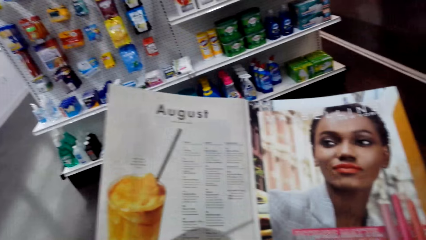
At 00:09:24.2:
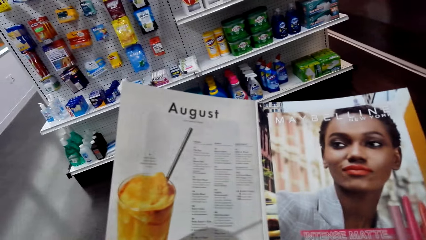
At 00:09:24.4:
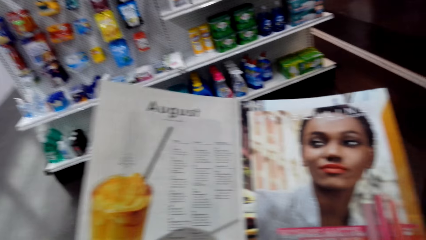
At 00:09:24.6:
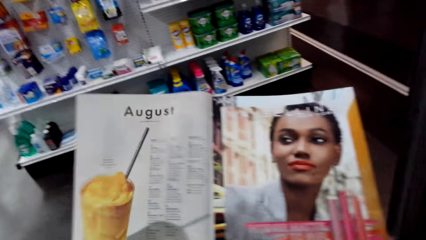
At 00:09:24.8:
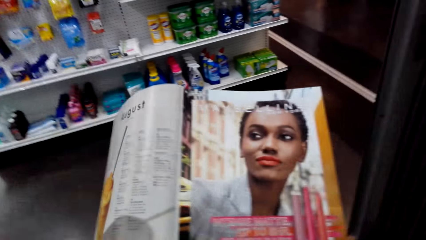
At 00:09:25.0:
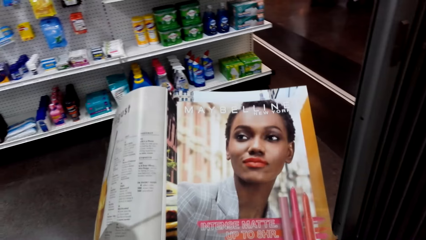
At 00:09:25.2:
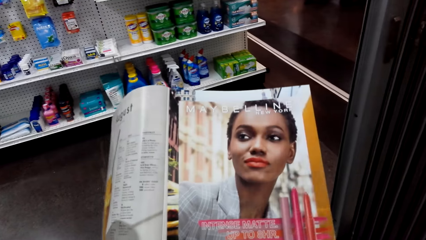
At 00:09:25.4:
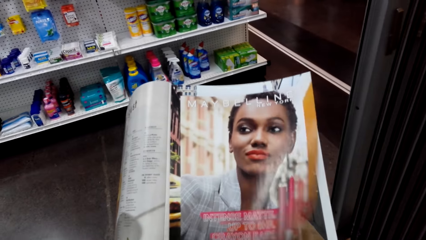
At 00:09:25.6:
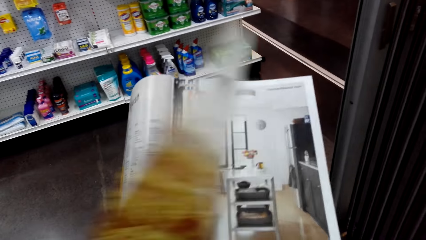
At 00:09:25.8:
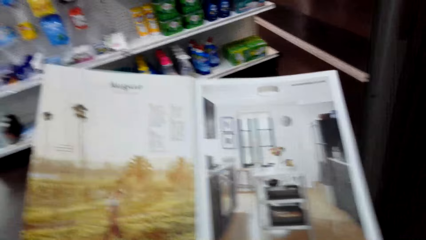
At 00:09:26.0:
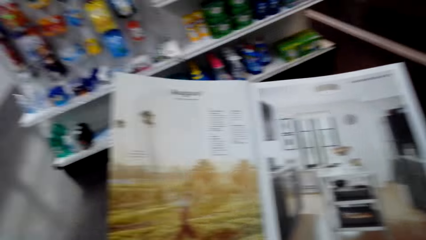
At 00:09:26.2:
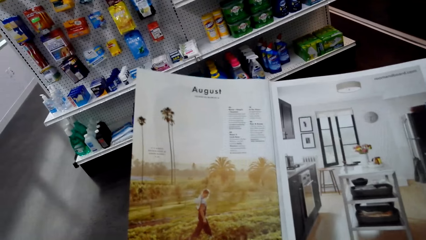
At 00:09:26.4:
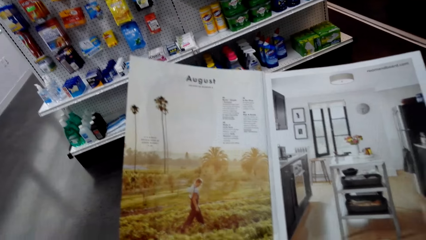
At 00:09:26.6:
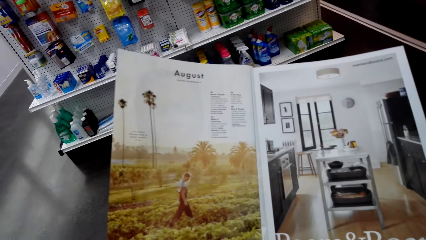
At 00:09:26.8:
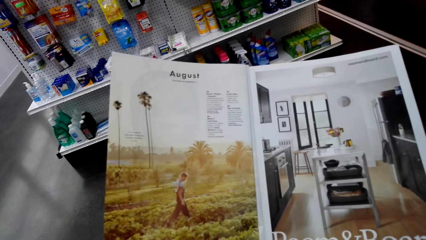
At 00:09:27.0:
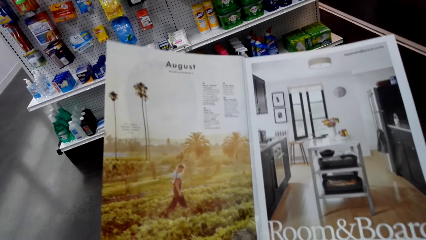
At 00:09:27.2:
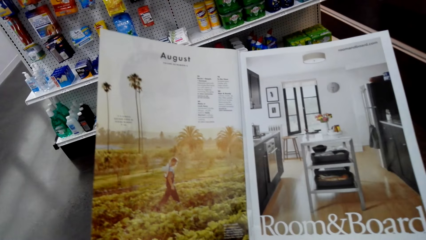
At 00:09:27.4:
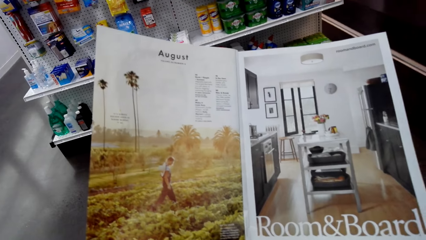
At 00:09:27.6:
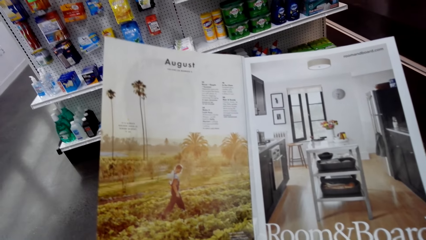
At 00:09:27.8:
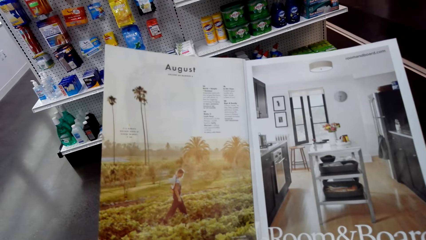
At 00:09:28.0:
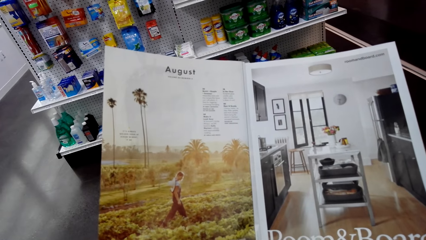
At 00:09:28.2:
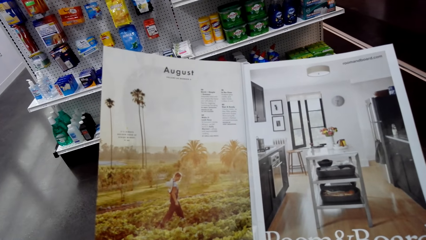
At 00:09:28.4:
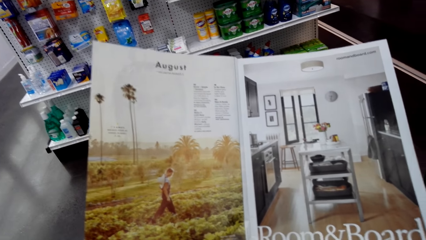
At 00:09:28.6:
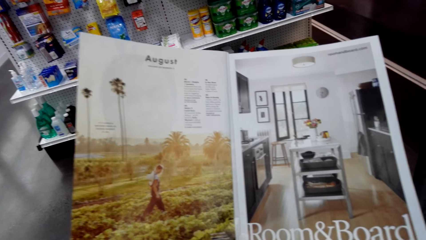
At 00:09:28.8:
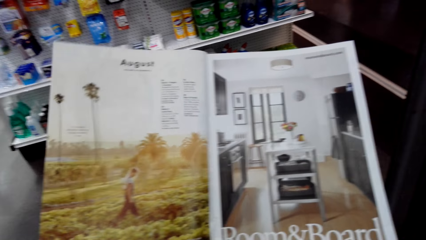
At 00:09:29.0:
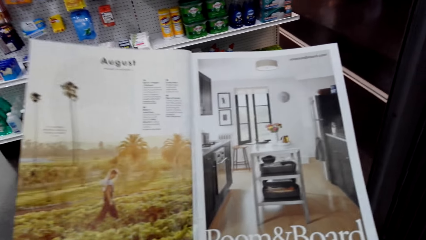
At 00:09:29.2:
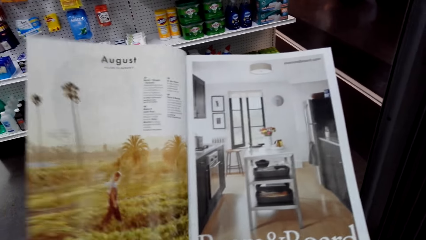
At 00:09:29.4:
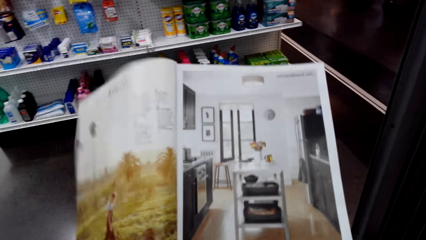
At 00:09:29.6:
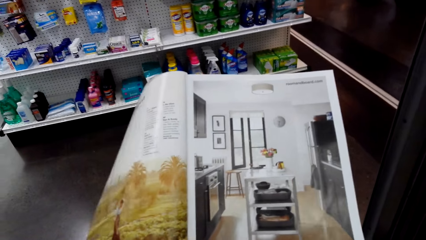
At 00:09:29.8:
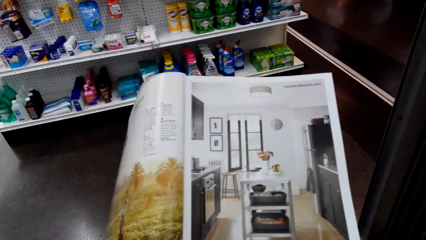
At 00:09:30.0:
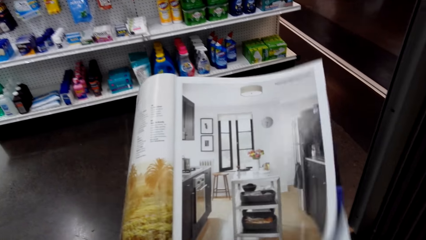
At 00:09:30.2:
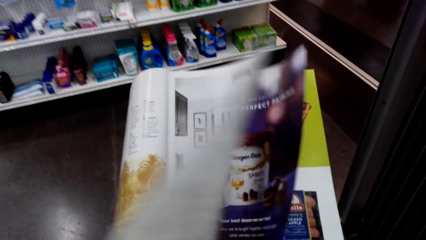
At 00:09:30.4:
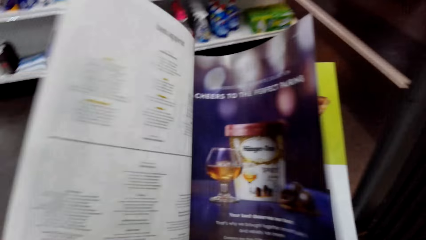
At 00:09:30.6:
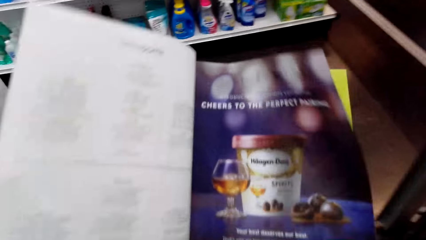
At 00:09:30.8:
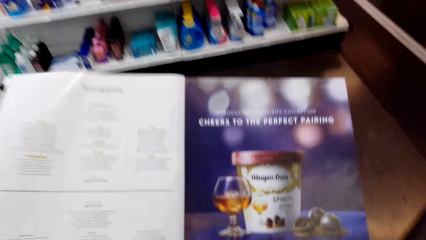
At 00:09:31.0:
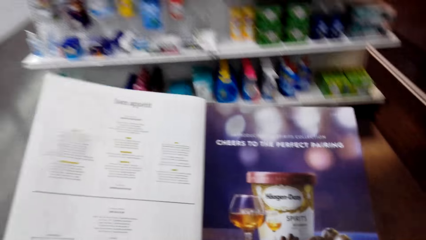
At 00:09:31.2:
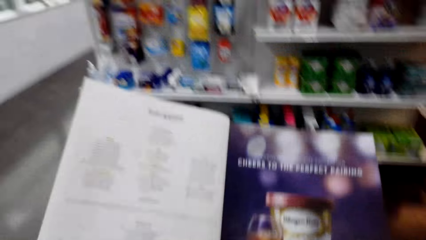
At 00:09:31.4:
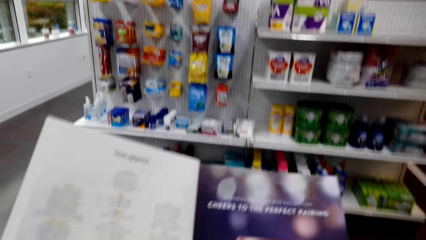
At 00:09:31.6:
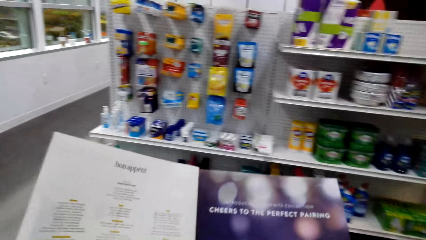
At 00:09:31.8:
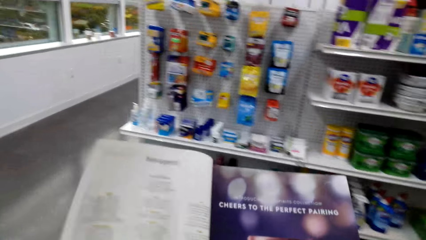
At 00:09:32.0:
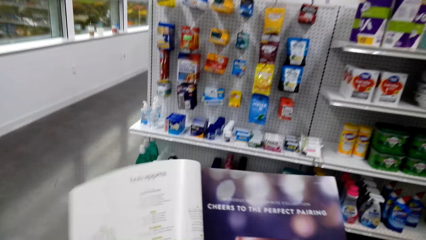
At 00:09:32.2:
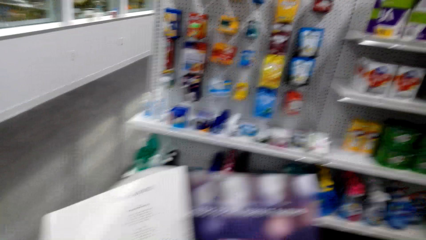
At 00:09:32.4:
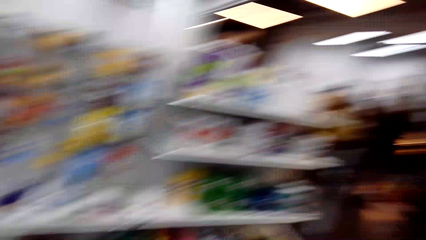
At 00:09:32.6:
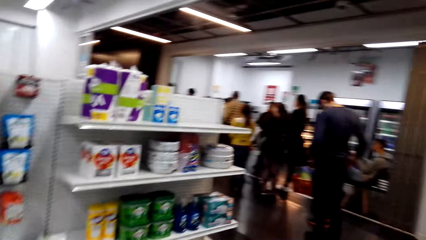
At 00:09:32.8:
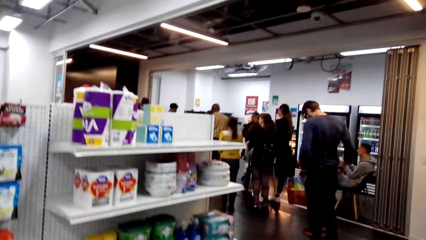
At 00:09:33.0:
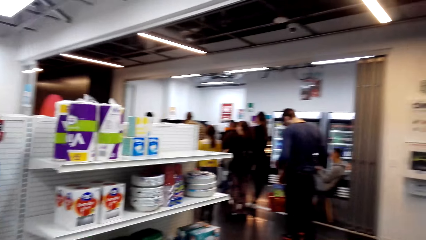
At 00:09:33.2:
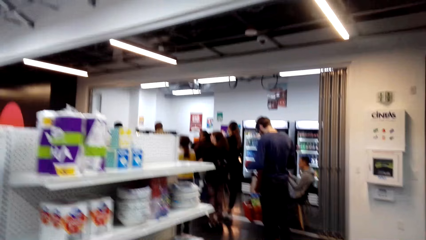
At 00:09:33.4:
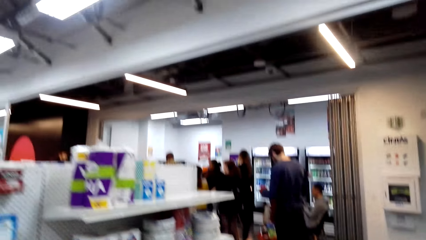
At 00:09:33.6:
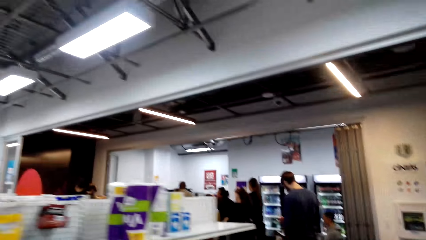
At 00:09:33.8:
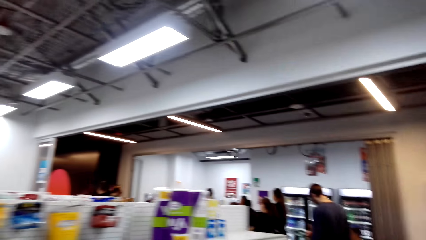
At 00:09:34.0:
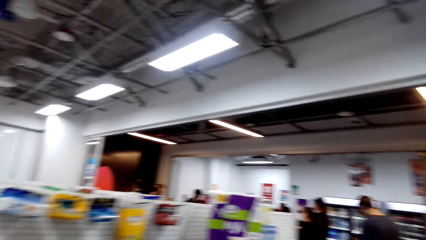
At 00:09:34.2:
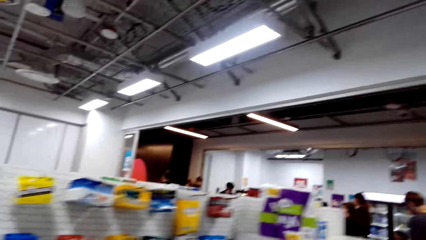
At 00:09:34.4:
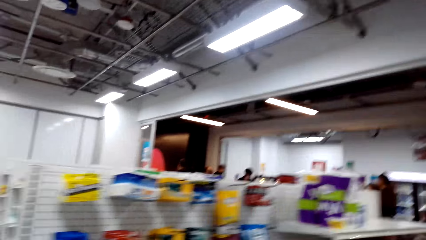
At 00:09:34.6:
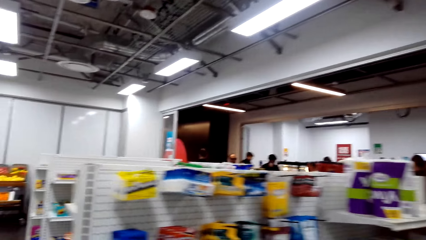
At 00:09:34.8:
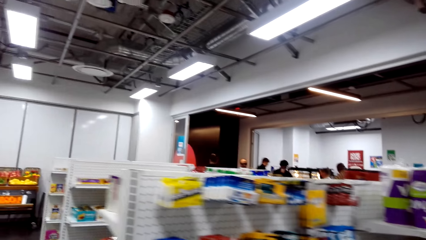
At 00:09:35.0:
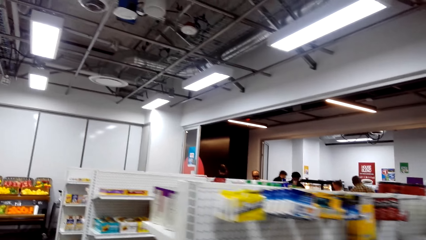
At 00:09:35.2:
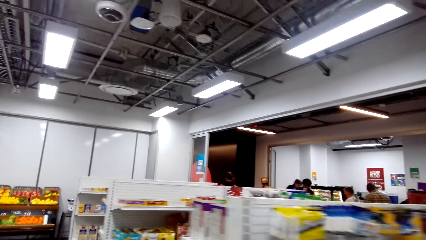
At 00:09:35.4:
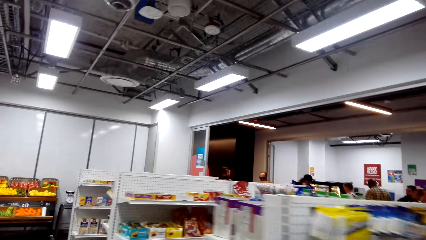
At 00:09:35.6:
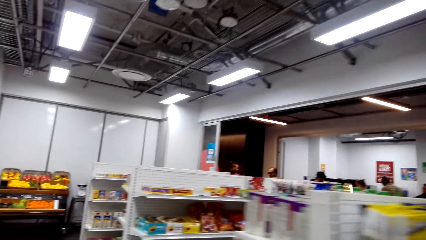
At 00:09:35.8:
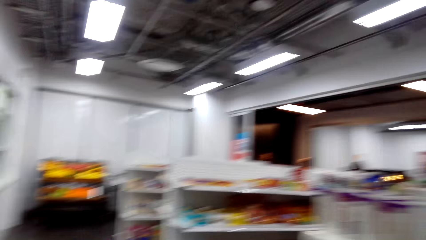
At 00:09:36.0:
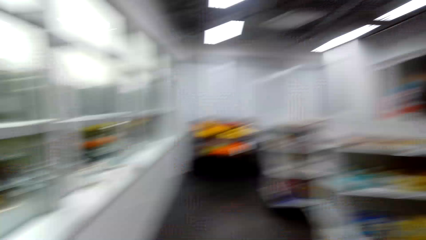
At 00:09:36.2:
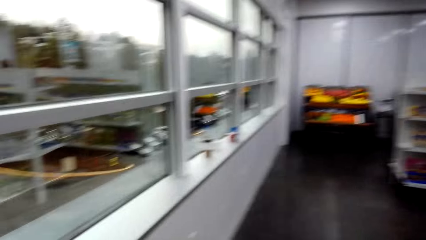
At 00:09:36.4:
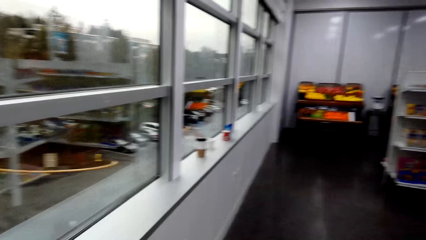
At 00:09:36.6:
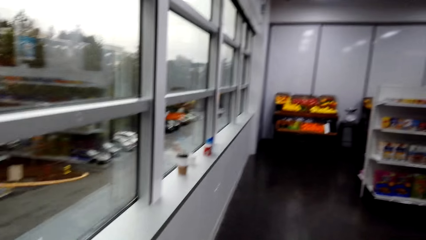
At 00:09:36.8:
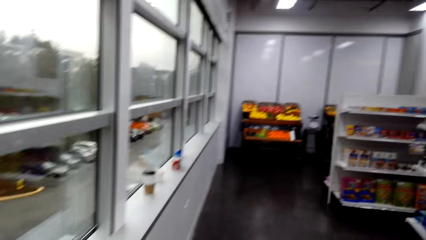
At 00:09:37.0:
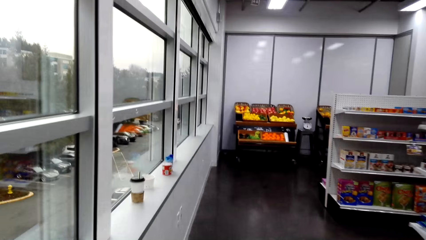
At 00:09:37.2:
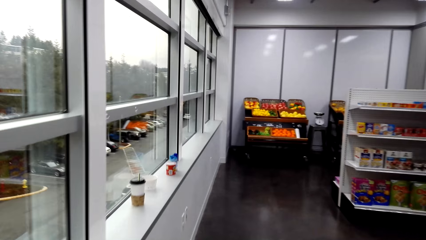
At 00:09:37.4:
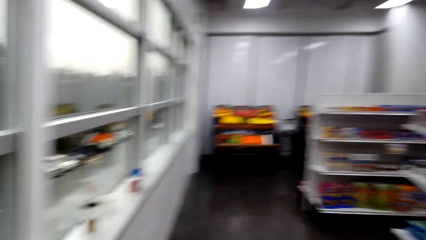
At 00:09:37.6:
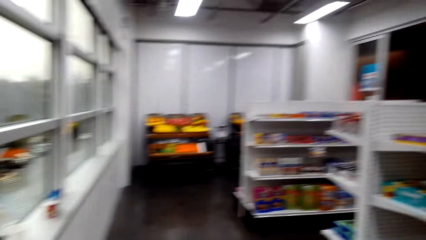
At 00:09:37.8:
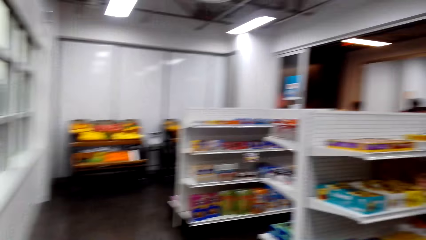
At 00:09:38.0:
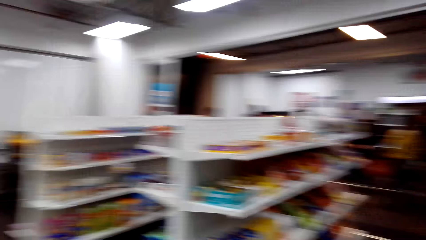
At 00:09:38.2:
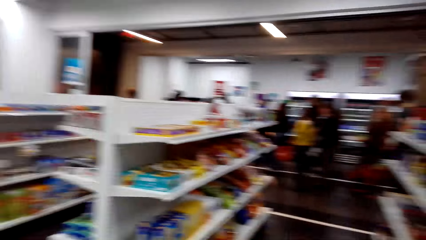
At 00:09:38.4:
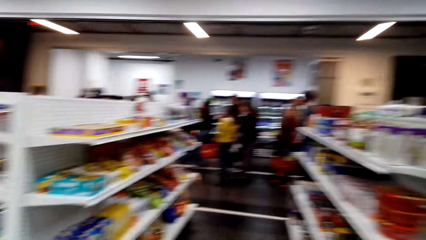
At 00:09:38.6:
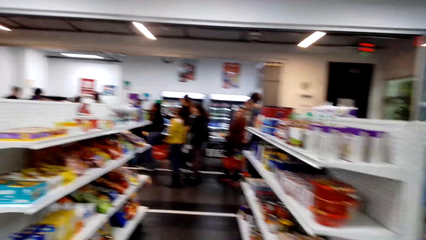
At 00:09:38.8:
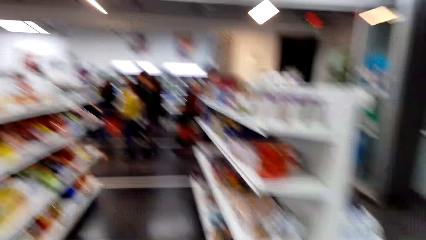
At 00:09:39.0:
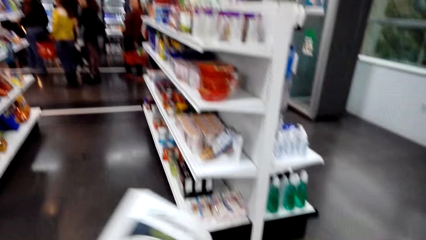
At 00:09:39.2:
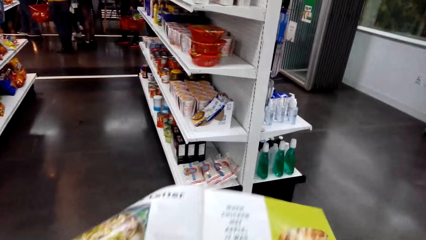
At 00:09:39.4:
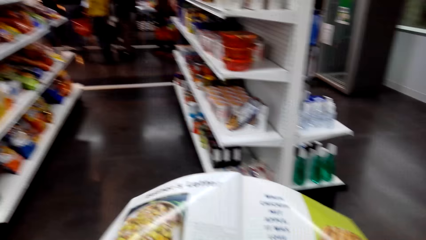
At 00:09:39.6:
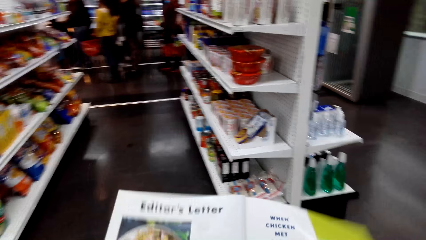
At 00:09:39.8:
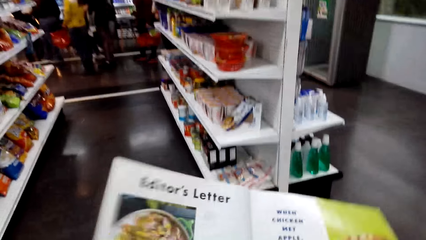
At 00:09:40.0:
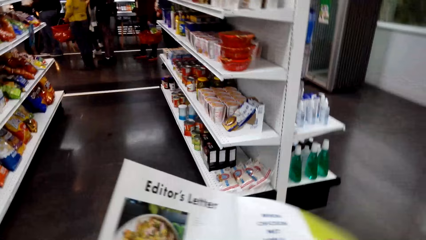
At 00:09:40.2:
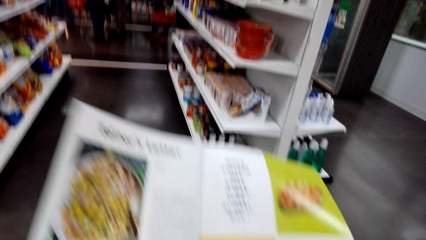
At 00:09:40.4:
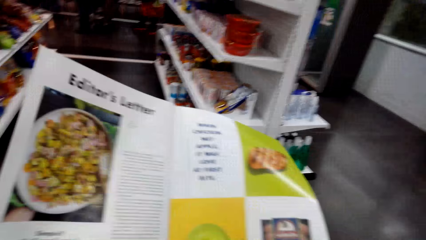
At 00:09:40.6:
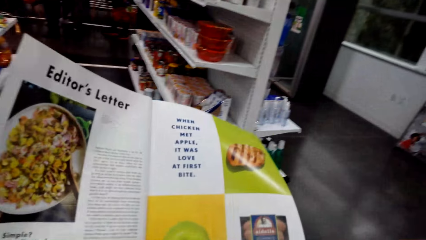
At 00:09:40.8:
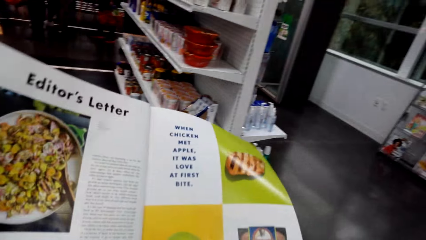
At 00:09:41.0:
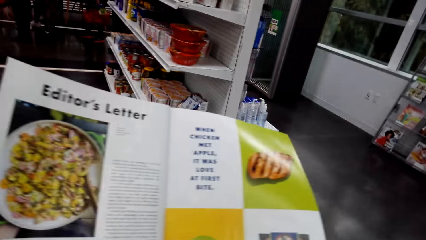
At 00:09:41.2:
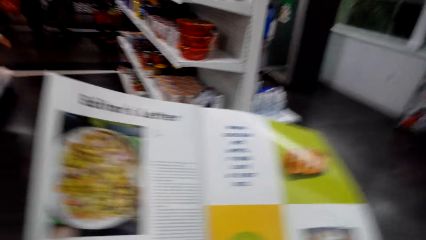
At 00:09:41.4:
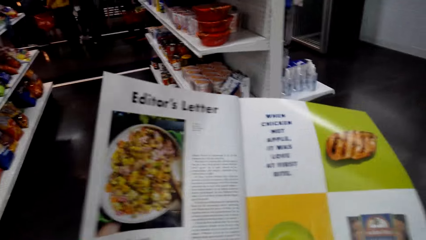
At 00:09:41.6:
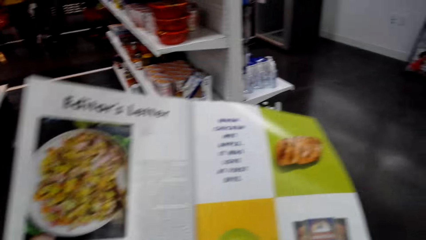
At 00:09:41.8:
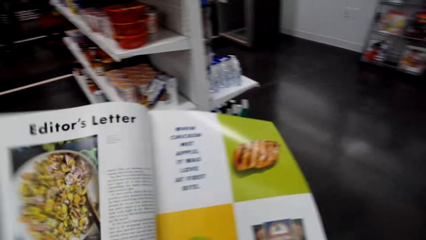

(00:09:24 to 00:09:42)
The camera wearer looks at the open page of the booklet brochure. They open a page in the booklet brochure. They walk around. They walk around. They look at the open page of the booklet brochure.
